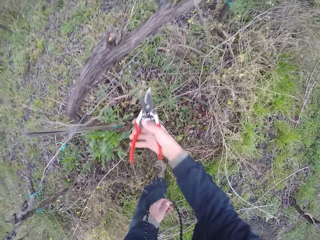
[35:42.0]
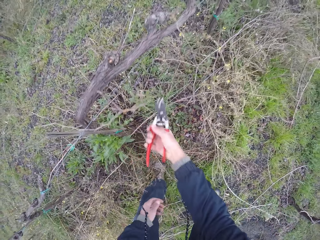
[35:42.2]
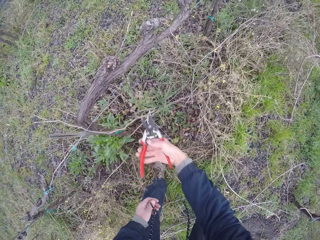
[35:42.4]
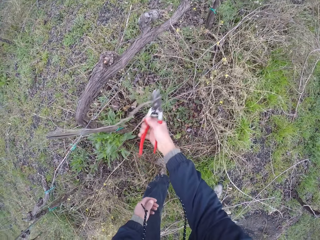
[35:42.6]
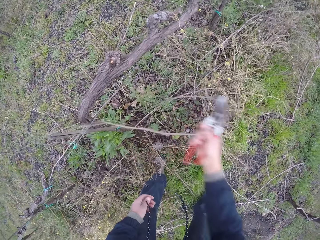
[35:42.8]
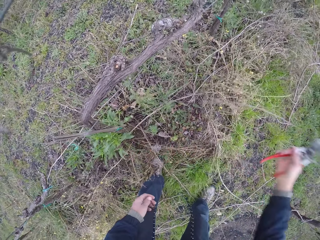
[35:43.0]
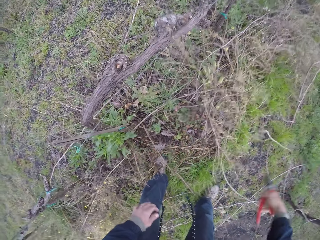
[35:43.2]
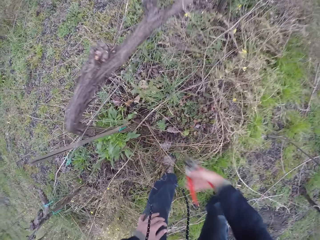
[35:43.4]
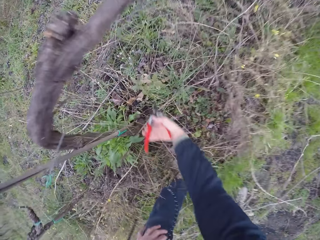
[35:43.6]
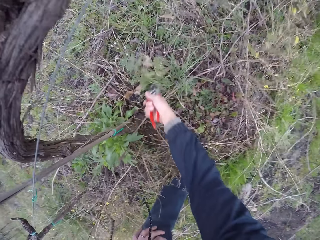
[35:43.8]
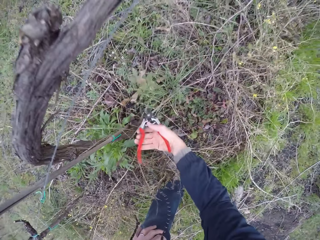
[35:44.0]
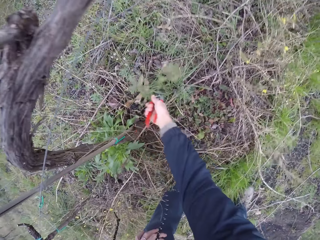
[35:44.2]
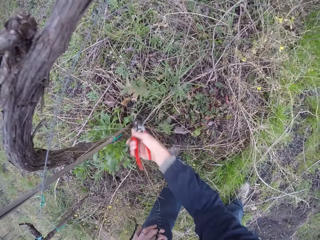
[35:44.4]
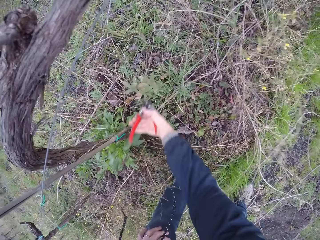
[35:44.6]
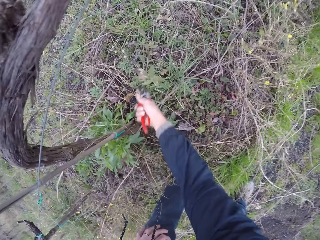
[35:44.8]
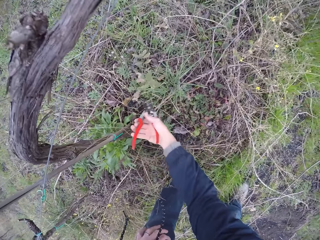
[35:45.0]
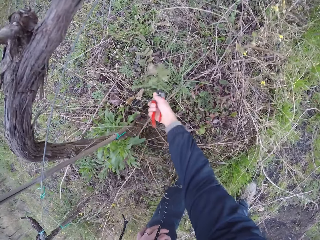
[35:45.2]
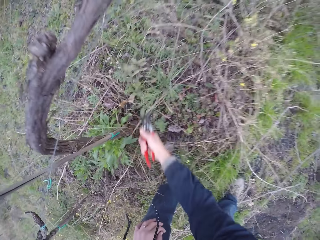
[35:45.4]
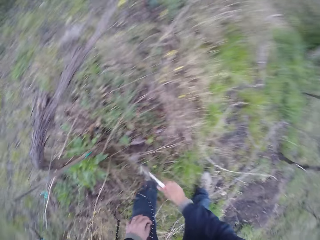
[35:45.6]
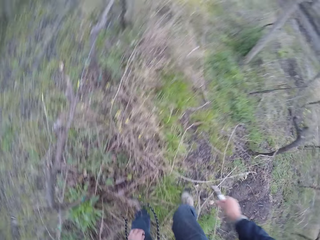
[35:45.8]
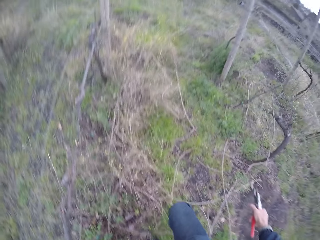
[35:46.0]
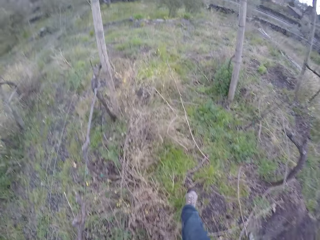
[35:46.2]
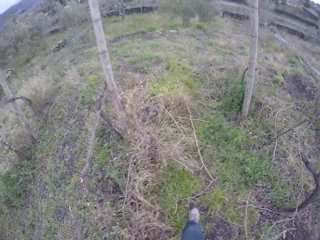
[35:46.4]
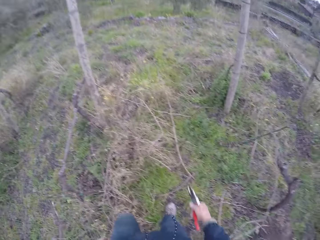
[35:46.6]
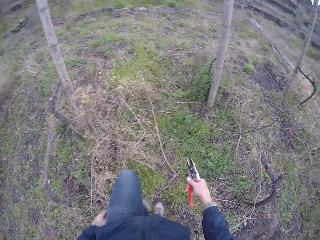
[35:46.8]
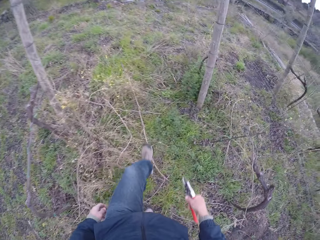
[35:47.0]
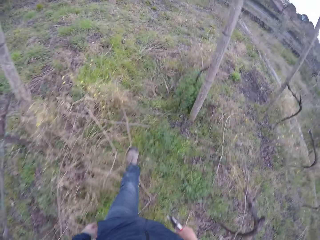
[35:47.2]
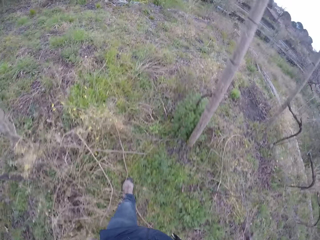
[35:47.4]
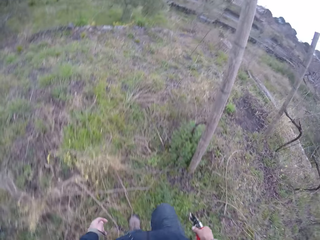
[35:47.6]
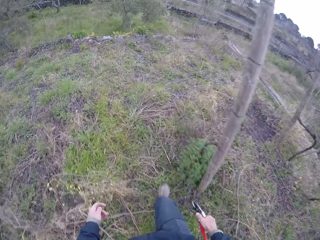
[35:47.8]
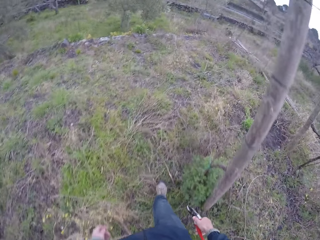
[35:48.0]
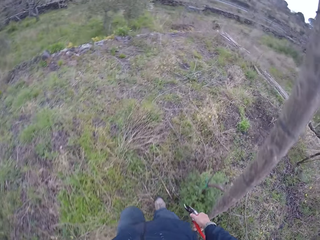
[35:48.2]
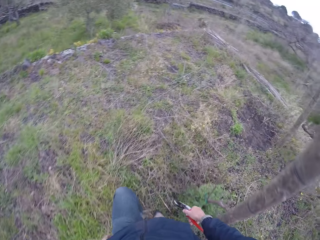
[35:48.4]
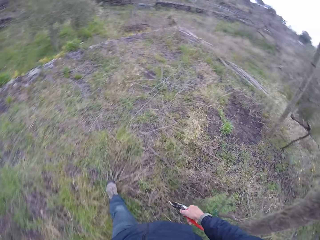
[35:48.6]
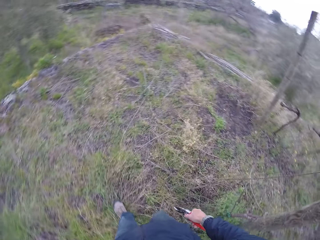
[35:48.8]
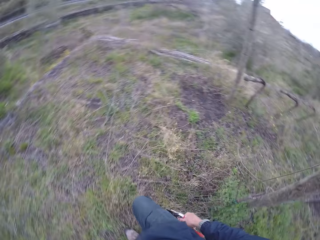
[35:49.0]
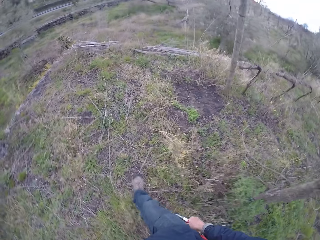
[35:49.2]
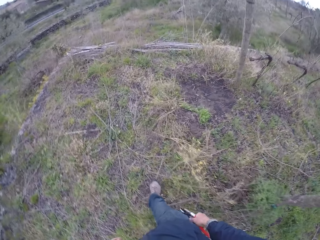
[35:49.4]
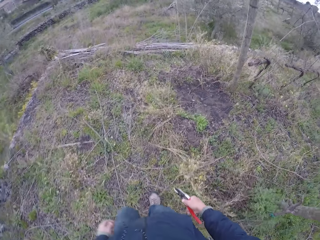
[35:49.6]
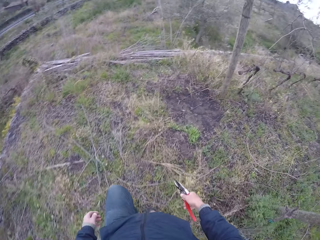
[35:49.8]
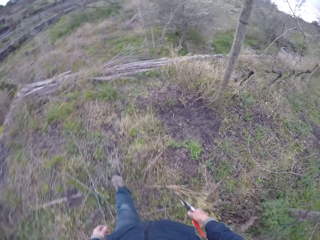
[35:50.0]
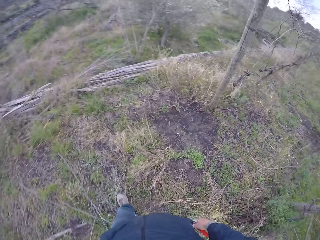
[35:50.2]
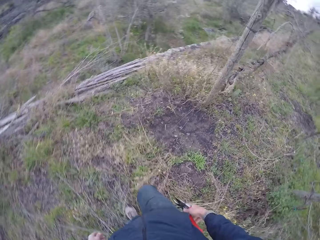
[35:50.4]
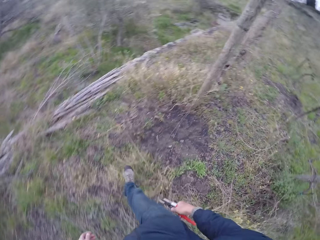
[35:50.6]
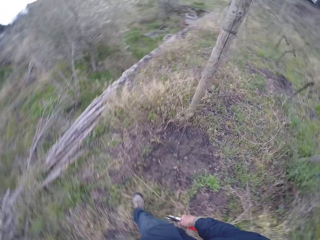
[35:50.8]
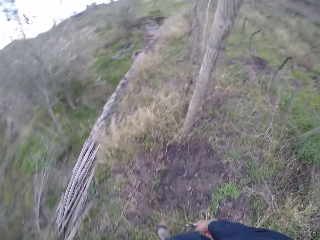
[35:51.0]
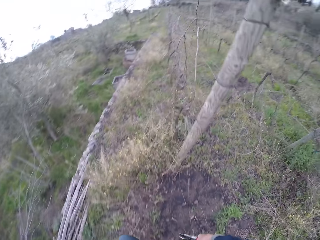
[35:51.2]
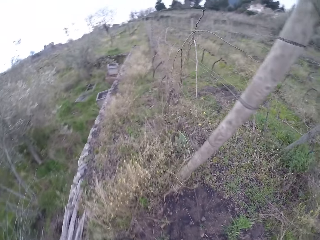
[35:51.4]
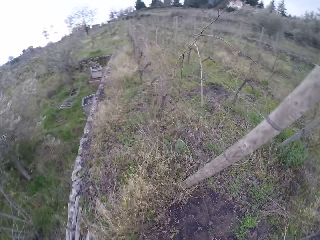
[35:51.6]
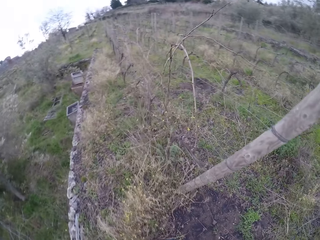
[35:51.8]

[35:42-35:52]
The camera wearer moves the stick with the secateurs. He removes the twig on the wire fence with the pliers in his right hand. He throws the twig on the ground with the pliers in his right hand. He cuts the sticks with the secateurs. He cuts a twine on the ground with the pliers in his right hand. He walks around the field.

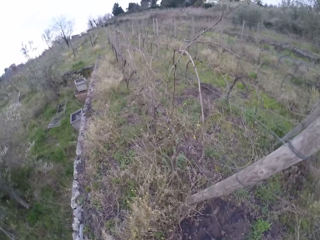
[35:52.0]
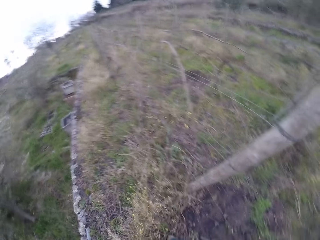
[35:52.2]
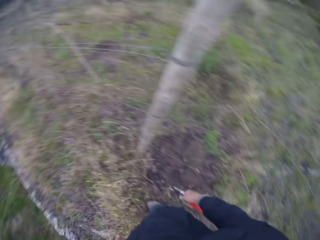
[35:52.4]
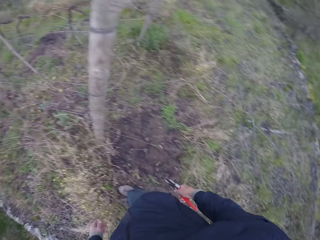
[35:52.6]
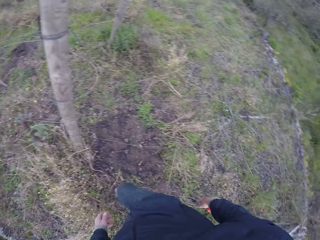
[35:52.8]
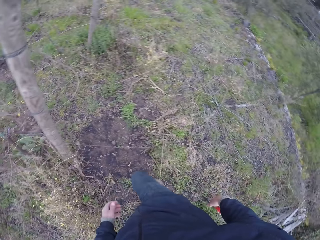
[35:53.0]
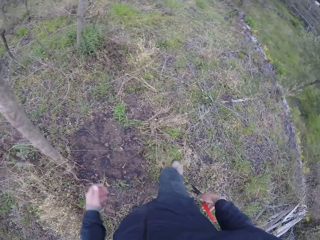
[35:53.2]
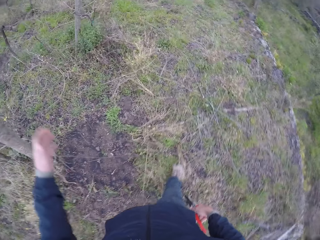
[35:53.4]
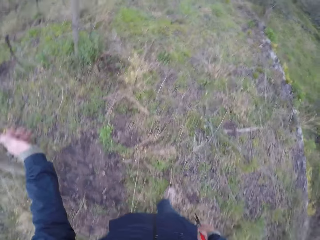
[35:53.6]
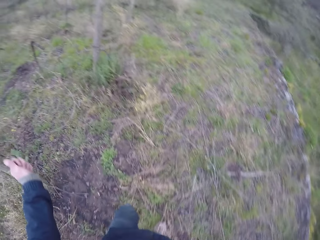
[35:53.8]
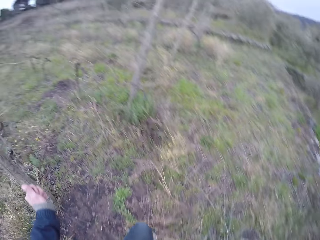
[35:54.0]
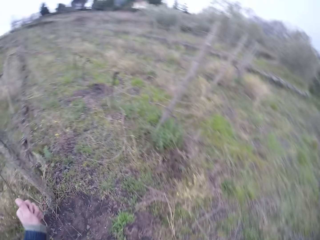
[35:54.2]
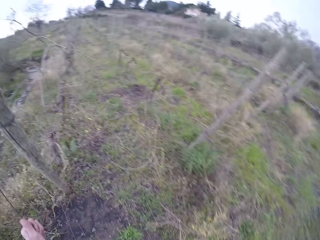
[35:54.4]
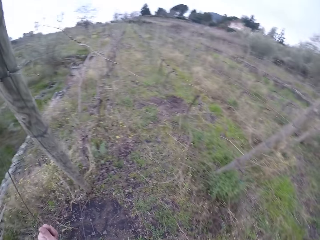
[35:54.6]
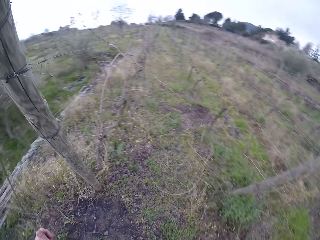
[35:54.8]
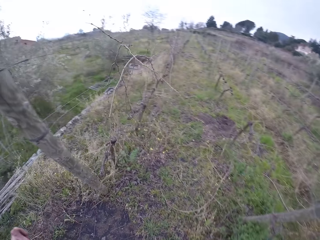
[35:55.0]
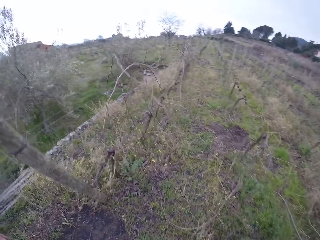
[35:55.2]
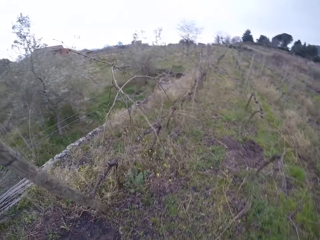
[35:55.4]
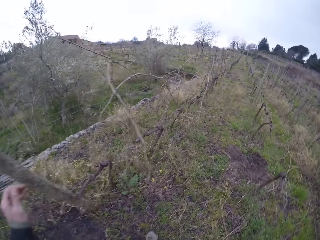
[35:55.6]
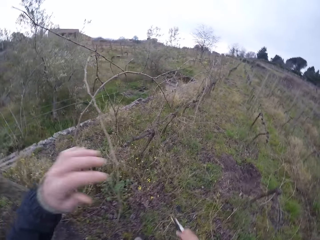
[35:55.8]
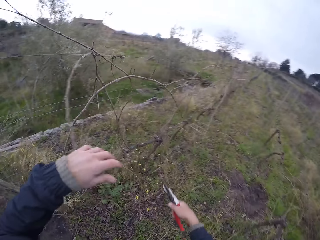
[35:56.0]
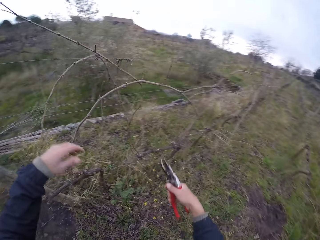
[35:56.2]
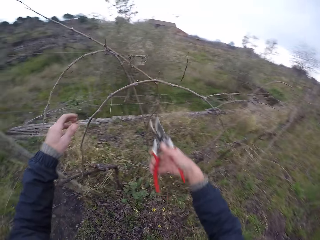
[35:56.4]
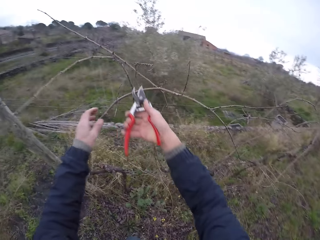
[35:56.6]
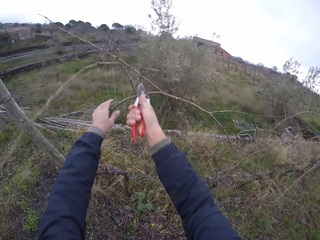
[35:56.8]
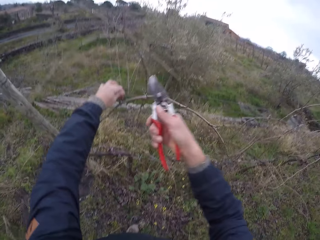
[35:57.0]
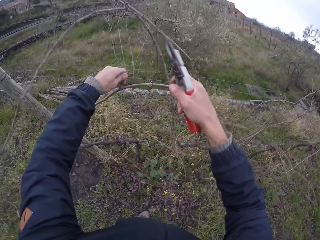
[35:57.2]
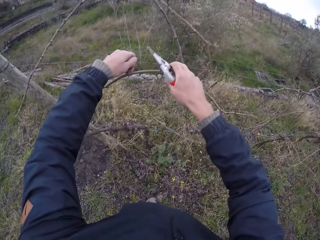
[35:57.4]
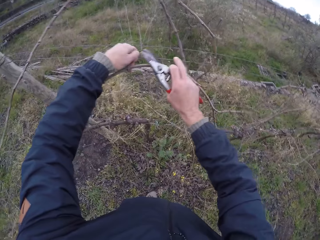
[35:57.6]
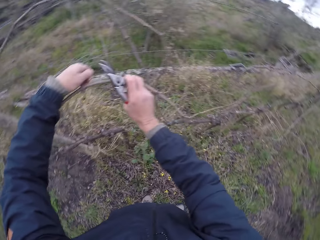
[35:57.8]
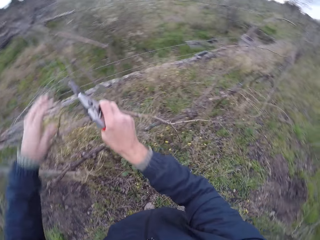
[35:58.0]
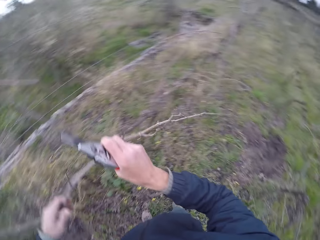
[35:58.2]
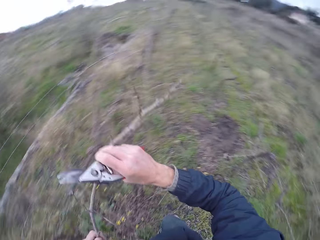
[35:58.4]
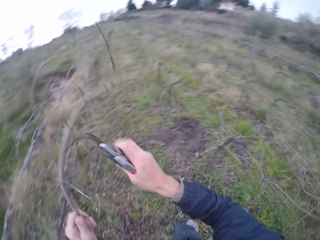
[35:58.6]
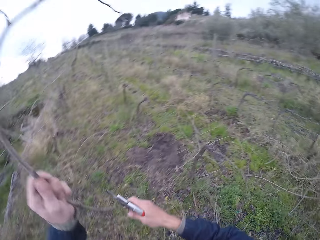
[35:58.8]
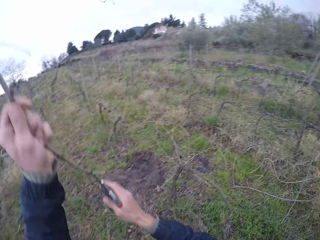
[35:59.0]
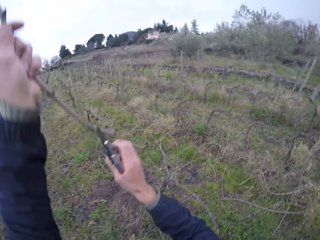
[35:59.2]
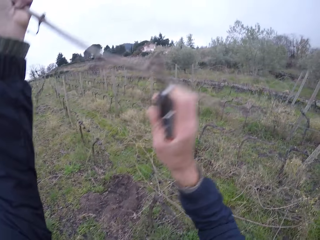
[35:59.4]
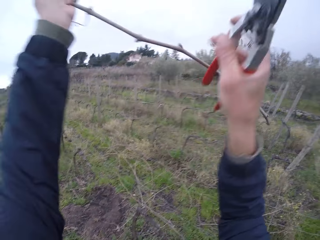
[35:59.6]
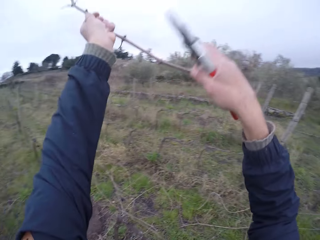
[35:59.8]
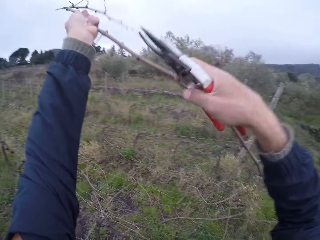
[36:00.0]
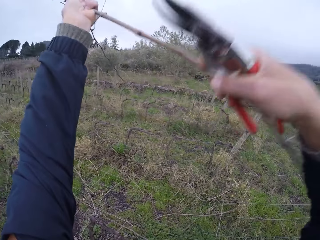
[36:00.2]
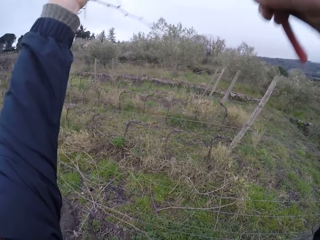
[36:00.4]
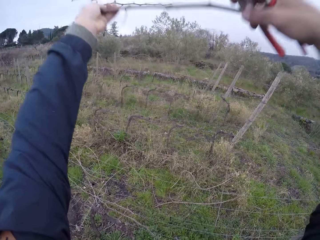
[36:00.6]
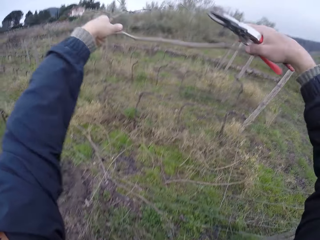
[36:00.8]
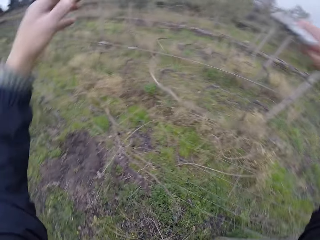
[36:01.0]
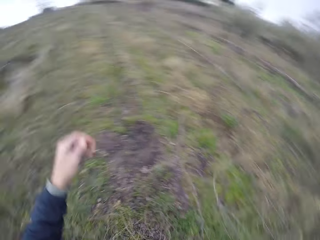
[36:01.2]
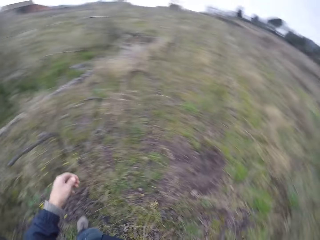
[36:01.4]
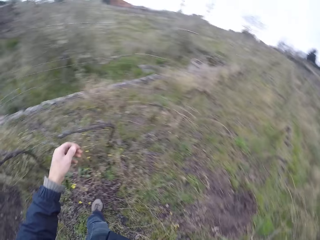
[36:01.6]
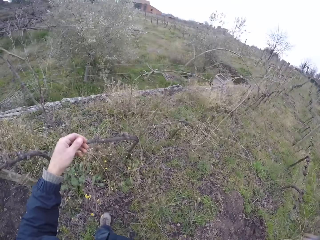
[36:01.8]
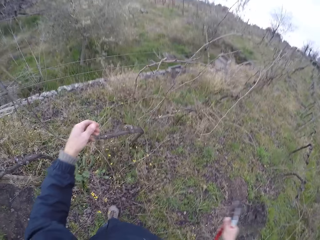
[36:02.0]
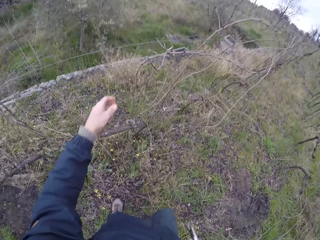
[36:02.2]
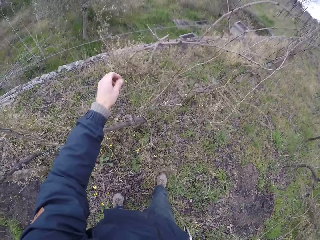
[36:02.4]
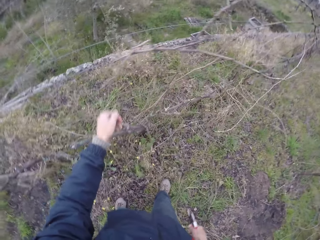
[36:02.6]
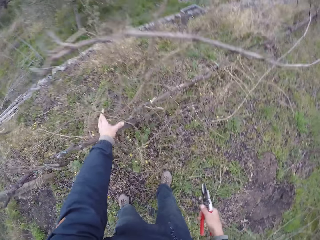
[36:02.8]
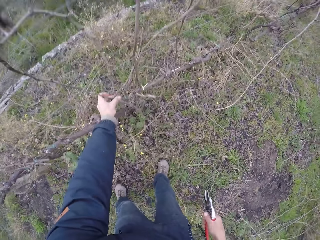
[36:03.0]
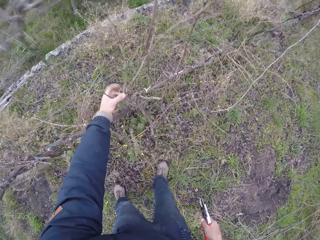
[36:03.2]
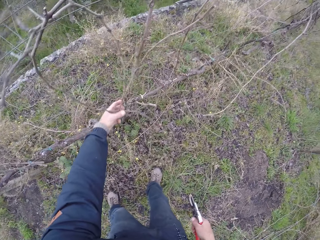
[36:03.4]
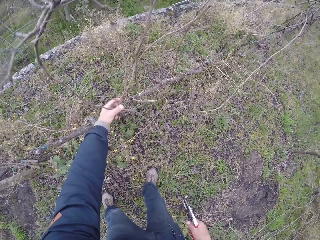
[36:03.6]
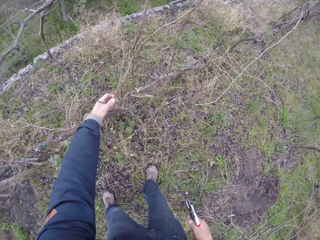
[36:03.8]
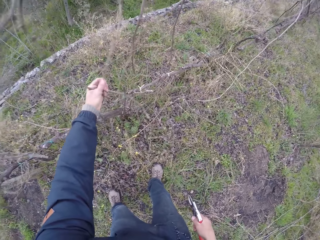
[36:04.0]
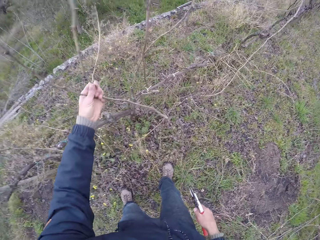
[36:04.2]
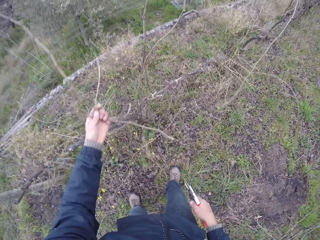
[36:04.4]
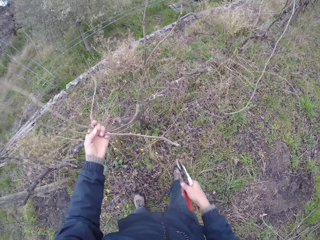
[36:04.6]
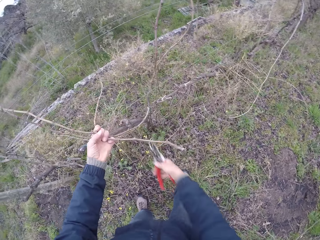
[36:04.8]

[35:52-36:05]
The camera wearer pulls a twig on the wire fence with his left hand. He touches the stick. He shifts the twig on the wire fence with his left hand. He cuts the stick with the secateurs. He cuts a twine on the twig on the wire fence with the pliers in his right hand. He holds the twig on the wire fence with his left hand and pulls the twig on the wire fence with his hands. He removes his right hand from the twig in his left hand. He steps forward. He holds the twig in his left hand with his right hand. He throws the twig on the ground with his hands. He steps forward. He holds twigs on the wire fence with his left hand. He picks up the sticks. He pulls the twigs on the wire fence with his left hand.
